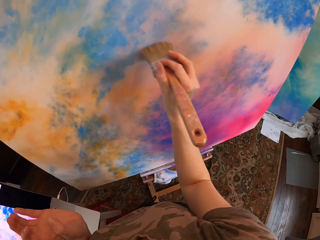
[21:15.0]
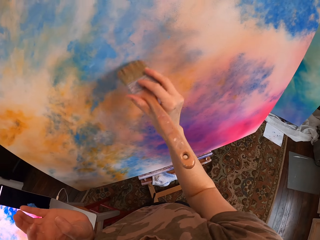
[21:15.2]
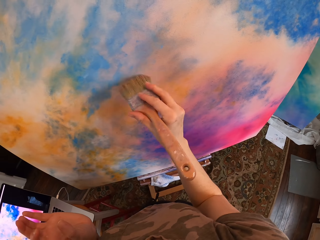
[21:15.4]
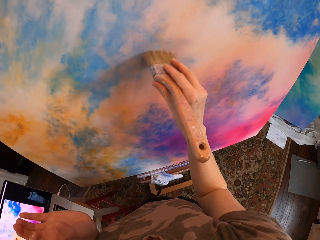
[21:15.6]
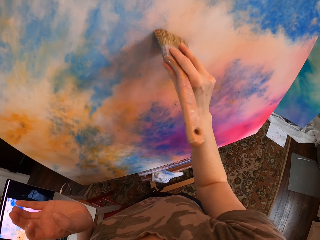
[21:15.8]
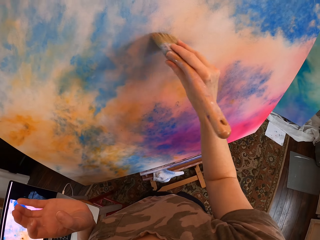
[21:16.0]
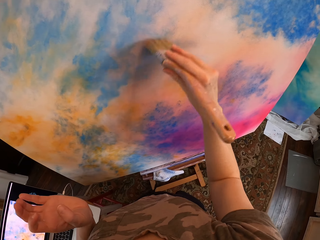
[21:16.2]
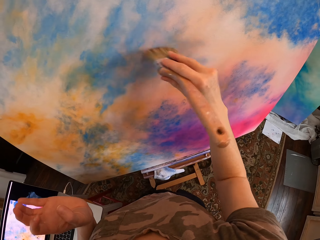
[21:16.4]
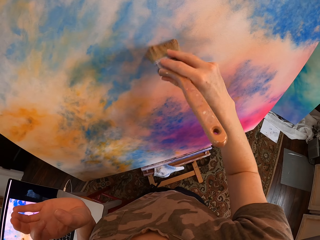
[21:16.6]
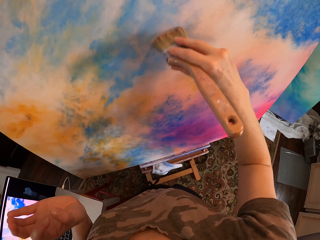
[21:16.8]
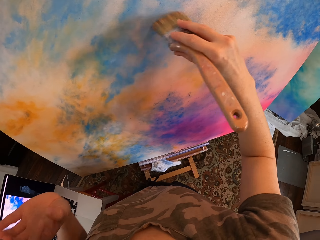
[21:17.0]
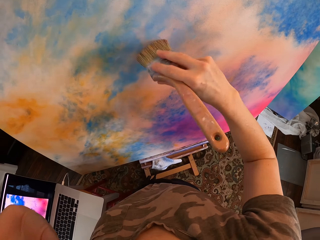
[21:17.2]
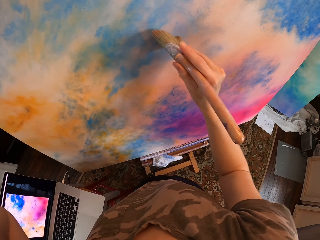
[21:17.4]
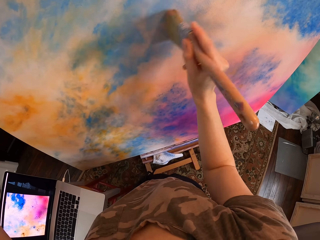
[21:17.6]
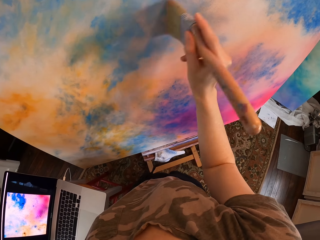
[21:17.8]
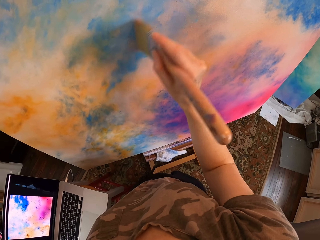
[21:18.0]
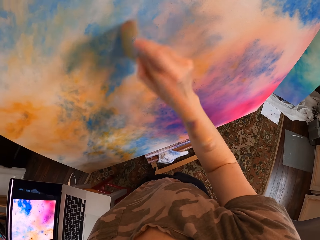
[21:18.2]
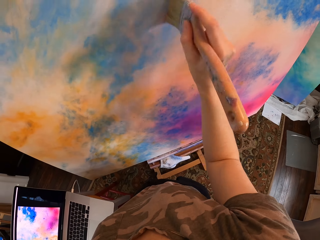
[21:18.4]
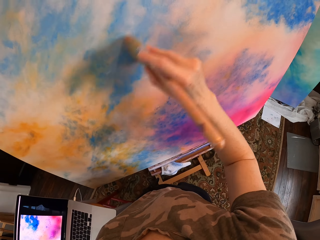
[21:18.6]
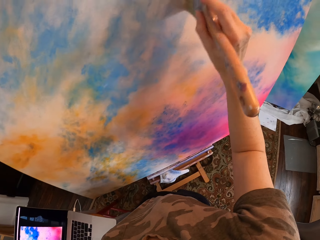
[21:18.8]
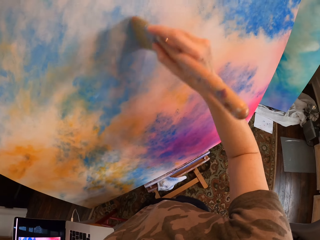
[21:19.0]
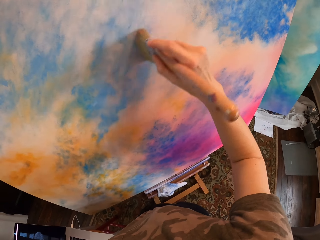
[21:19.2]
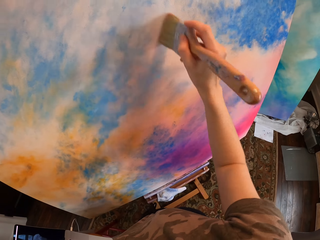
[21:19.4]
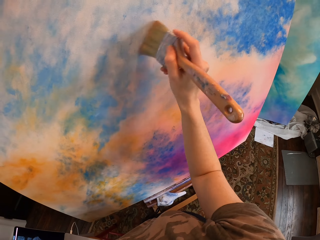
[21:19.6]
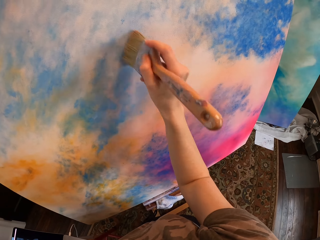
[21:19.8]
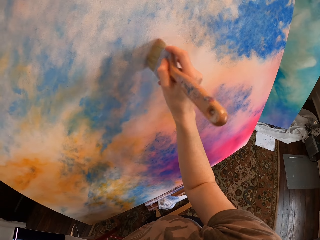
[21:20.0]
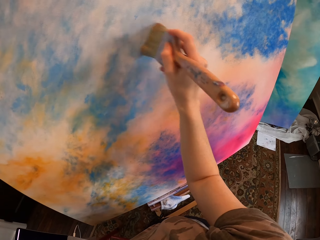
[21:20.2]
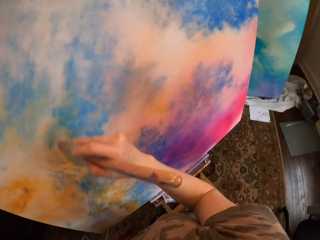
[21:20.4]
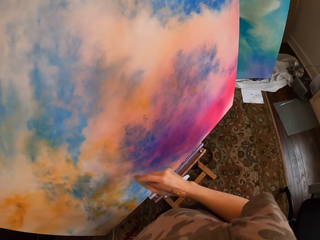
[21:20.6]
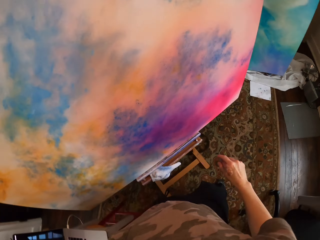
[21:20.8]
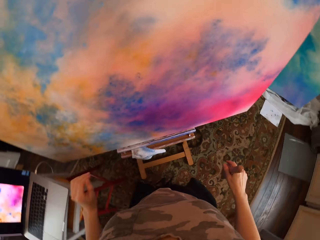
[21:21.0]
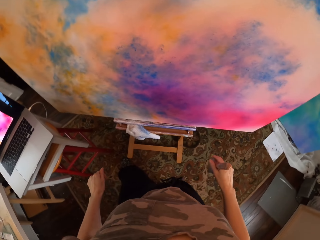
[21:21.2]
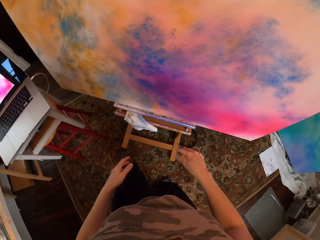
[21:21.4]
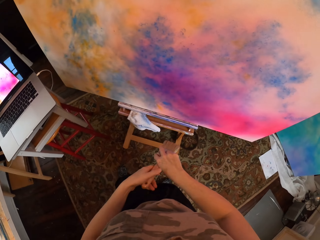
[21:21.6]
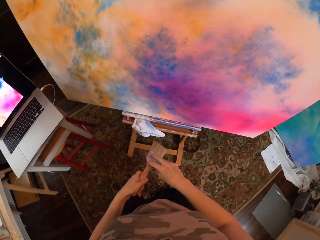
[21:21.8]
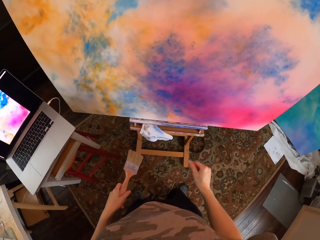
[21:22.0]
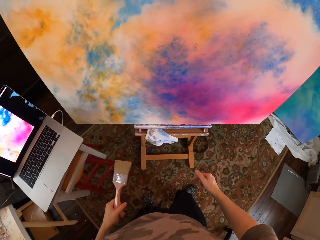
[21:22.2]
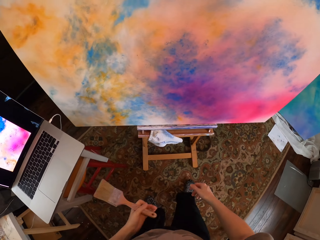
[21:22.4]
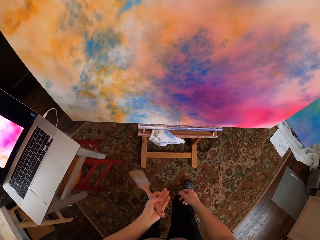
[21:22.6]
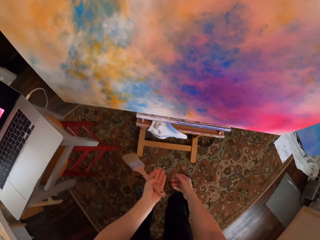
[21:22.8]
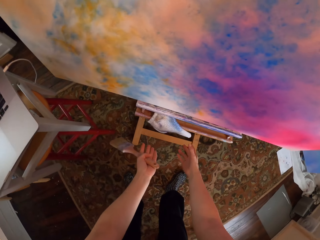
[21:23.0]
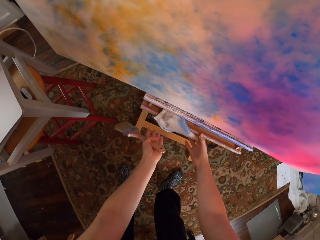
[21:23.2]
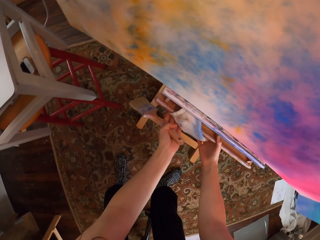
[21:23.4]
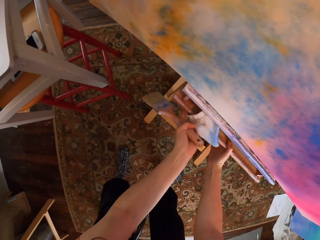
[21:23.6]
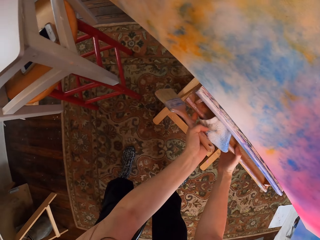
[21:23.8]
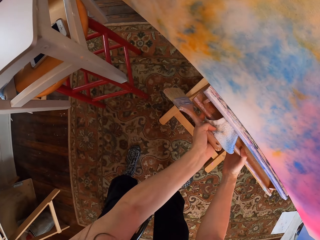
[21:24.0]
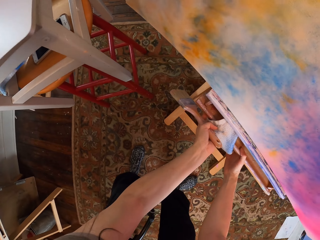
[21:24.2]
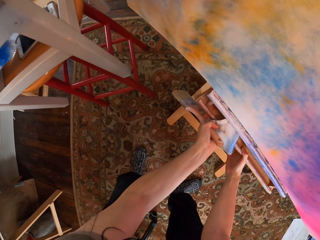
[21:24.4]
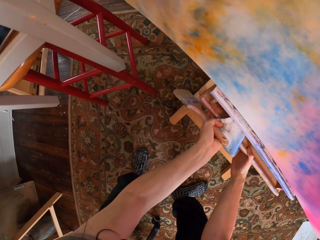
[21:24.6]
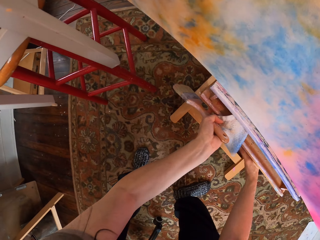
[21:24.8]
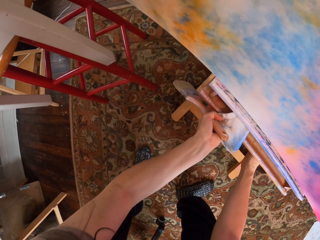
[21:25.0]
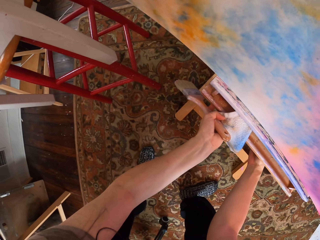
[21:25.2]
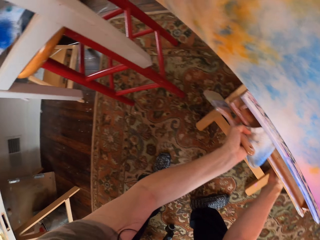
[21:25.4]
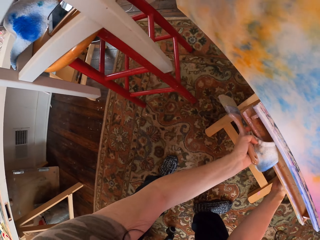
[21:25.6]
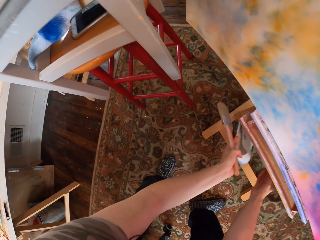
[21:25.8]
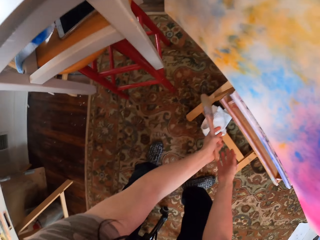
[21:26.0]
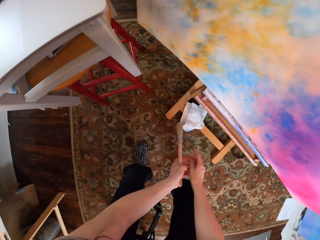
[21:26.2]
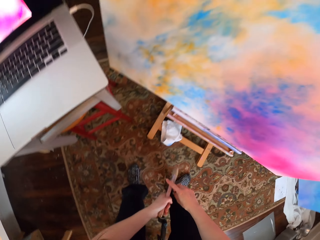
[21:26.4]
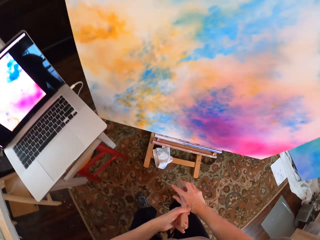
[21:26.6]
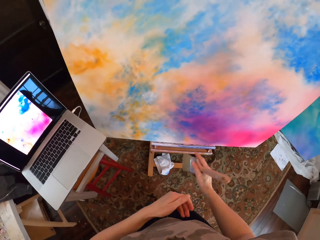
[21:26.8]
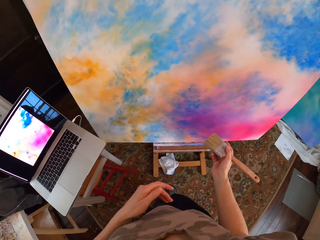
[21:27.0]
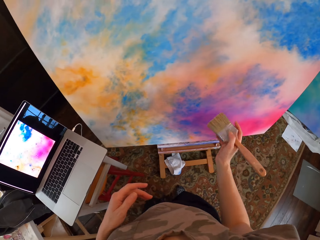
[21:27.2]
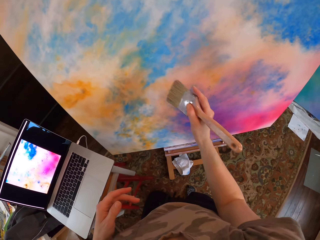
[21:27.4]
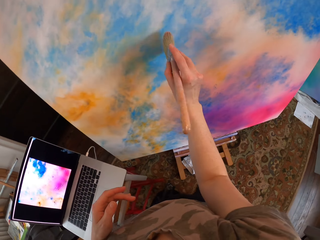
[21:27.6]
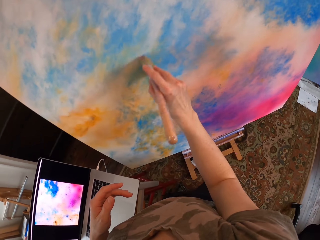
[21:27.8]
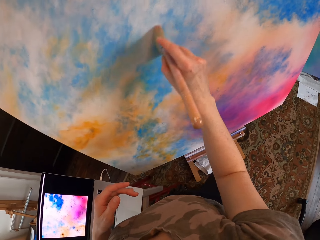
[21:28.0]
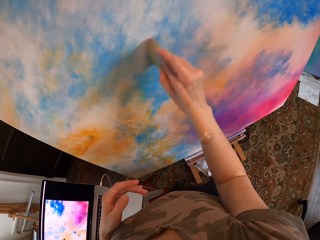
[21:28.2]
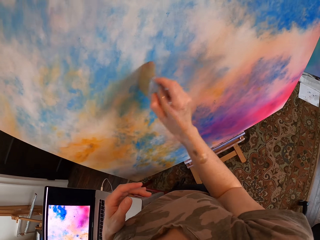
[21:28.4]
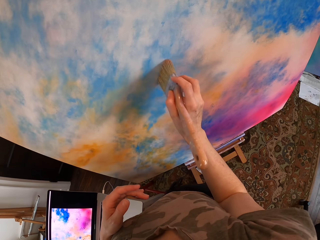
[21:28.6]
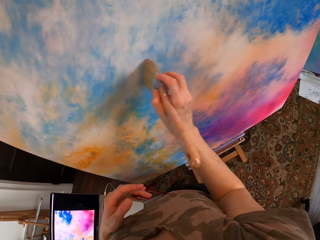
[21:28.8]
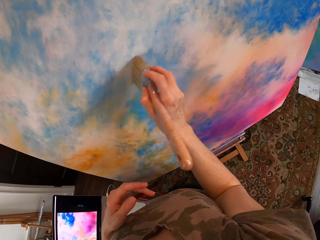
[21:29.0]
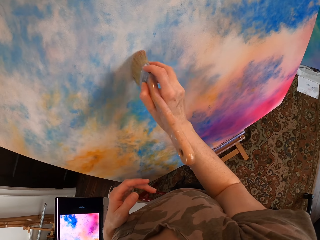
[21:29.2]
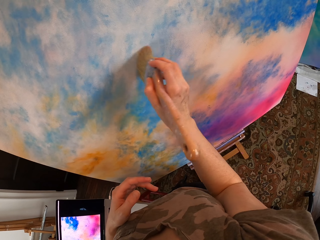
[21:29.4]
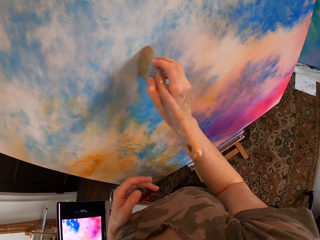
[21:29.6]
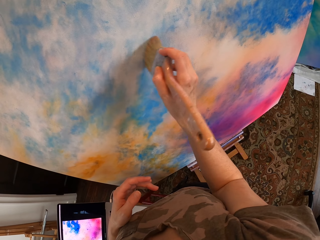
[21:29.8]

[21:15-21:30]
The camera wearer looks around. He holds the paint brush with his left hand. He moves a chair, adjusts the easel and stands. He paints the canvas.

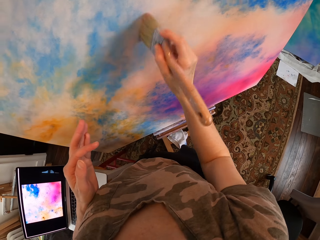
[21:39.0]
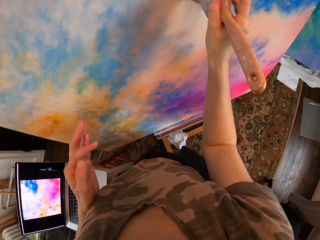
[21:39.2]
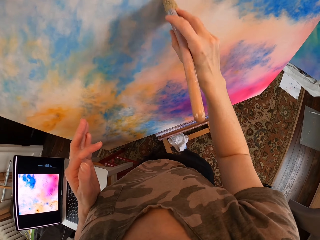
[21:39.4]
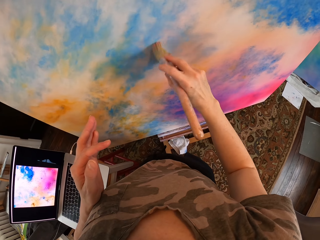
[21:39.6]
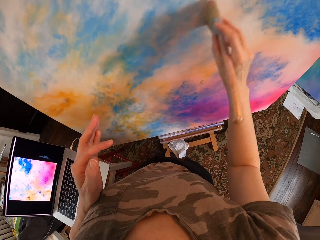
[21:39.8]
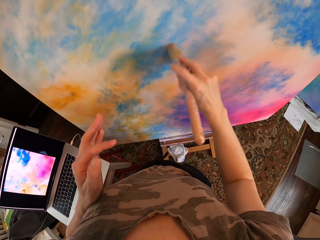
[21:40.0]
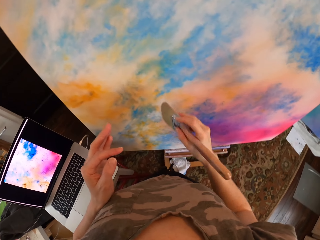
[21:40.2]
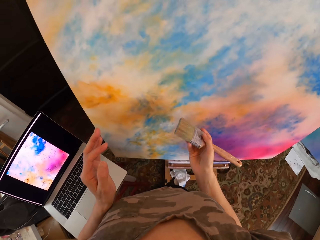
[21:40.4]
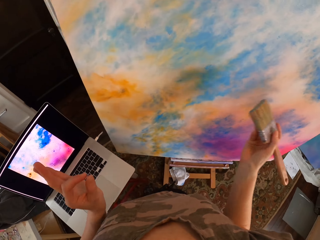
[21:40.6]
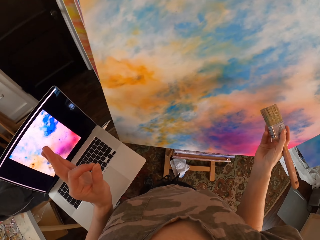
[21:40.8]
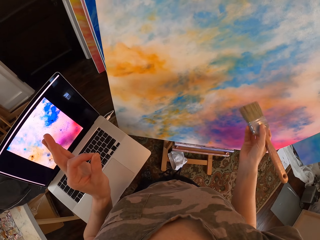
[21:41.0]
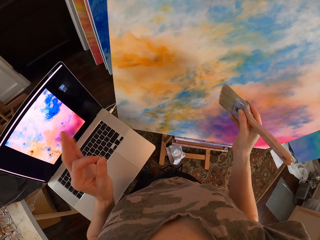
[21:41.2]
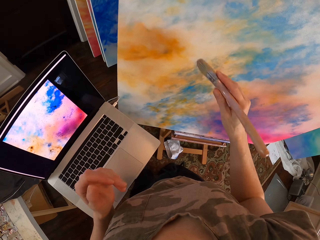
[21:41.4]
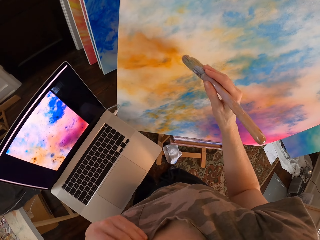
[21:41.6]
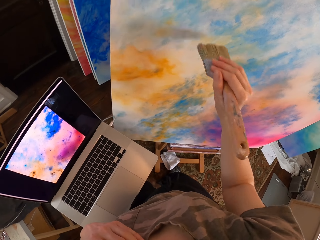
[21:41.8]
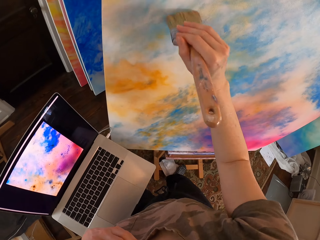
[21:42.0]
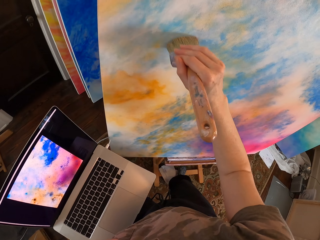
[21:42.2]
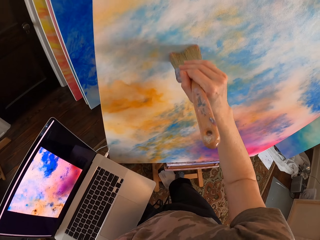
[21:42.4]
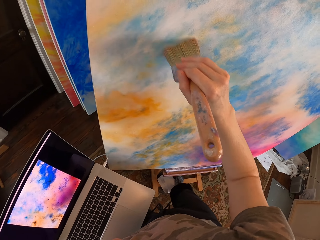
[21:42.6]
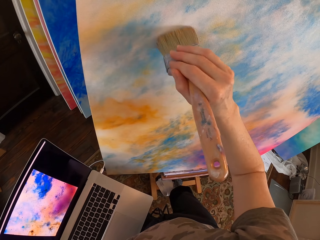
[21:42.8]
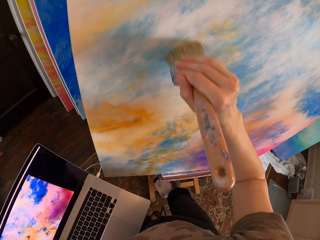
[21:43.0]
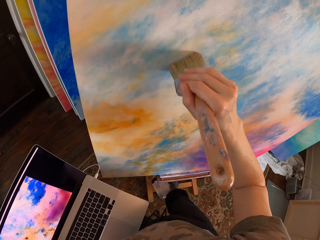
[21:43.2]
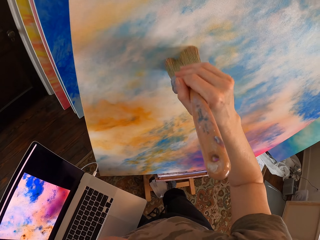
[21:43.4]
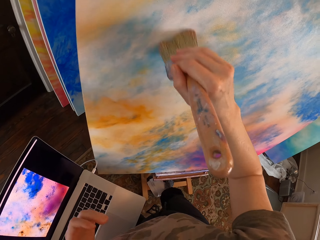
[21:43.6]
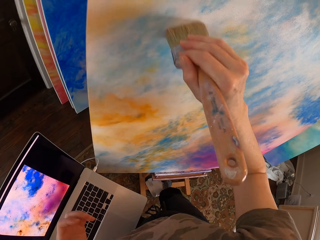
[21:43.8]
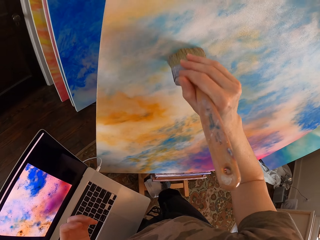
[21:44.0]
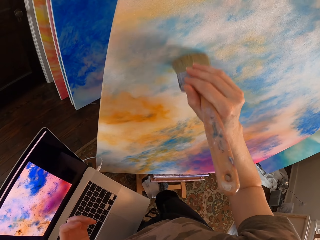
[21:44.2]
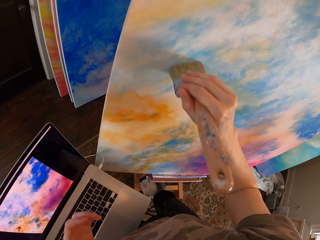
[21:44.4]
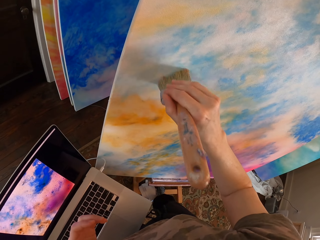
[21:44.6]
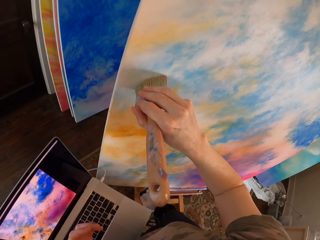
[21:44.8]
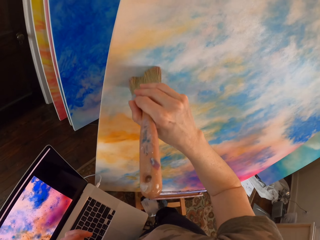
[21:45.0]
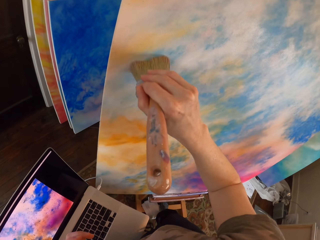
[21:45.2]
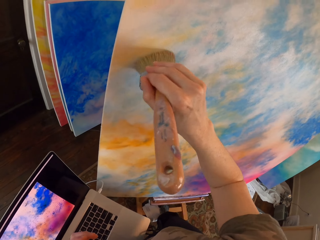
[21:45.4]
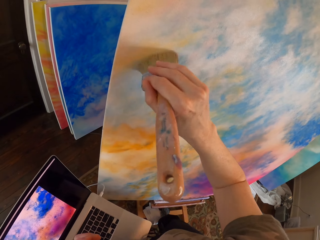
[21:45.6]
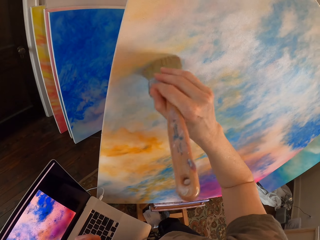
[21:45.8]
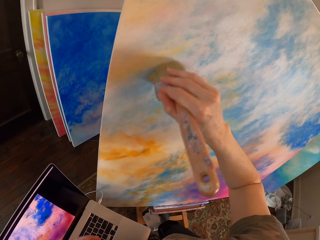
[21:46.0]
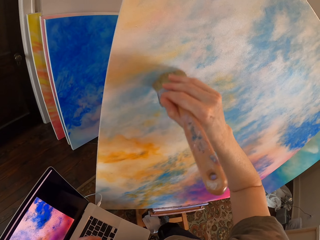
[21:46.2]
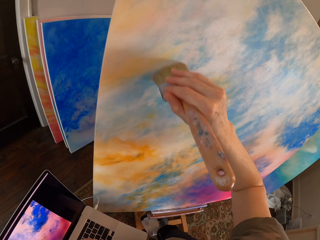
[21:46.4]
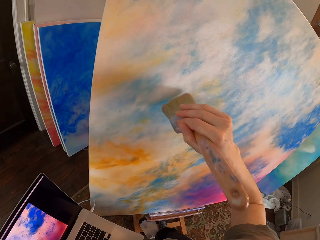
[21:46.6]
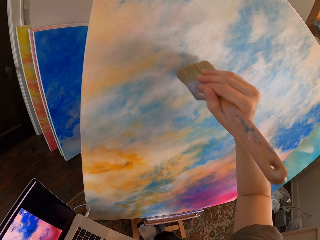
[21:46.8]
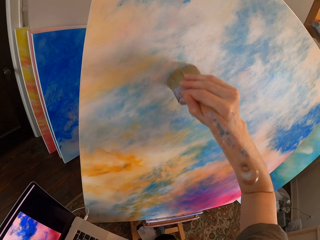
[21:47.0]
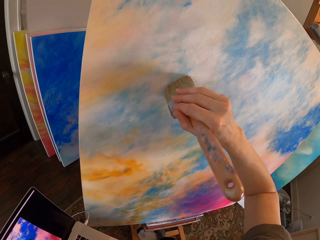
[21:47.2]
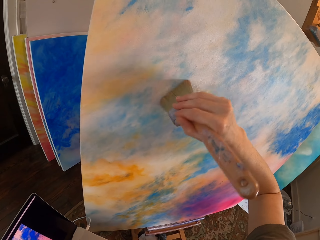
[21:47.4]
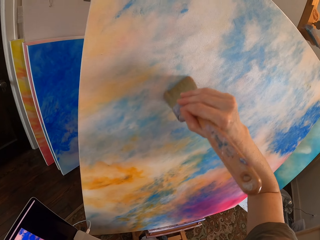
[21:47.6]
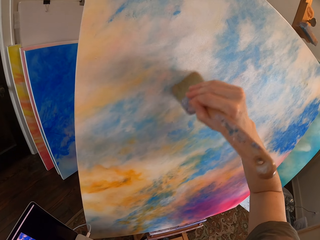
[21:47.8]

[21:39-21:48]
The camera wearer moves her hands. She looks at the laptop. She paints the canvas.
